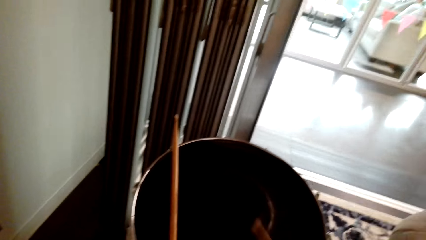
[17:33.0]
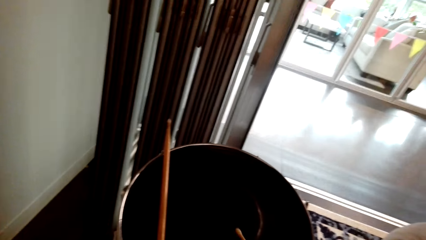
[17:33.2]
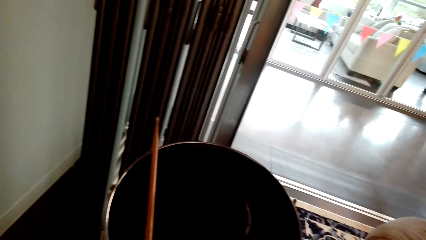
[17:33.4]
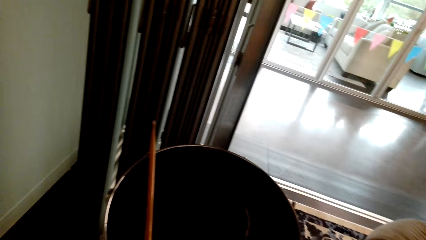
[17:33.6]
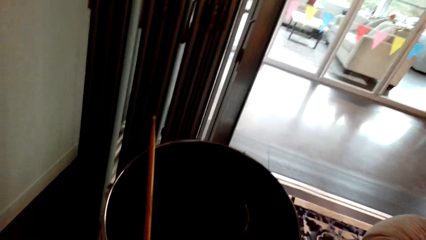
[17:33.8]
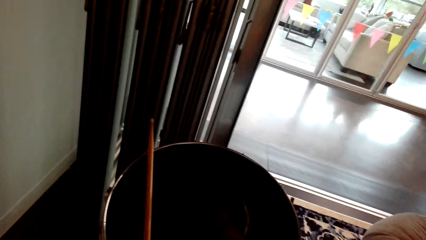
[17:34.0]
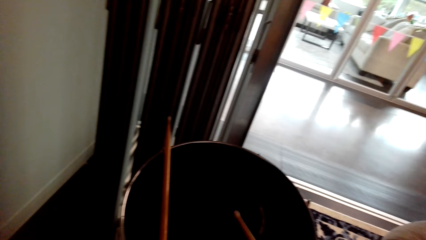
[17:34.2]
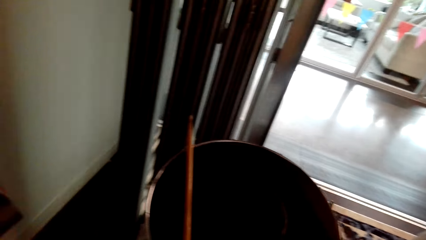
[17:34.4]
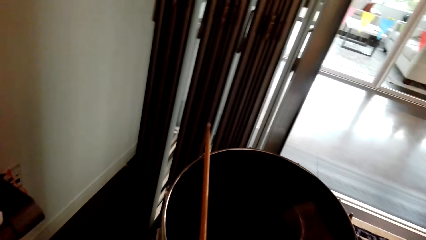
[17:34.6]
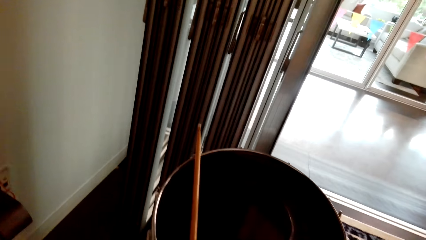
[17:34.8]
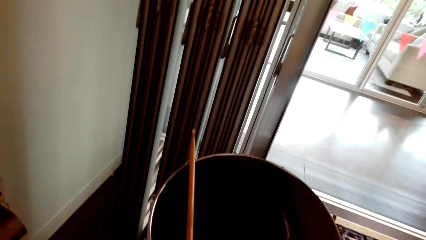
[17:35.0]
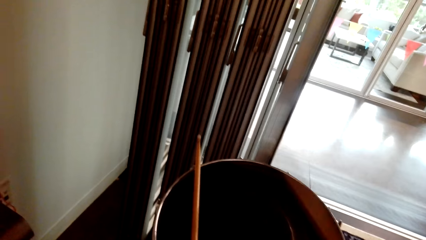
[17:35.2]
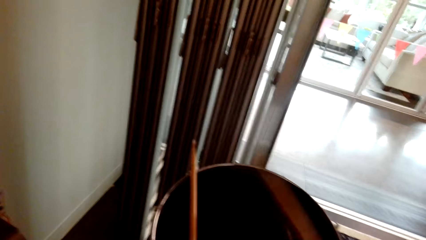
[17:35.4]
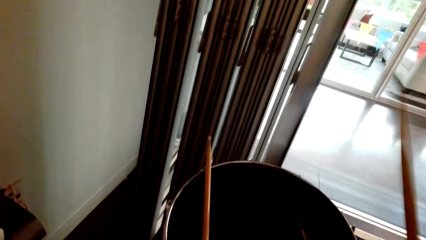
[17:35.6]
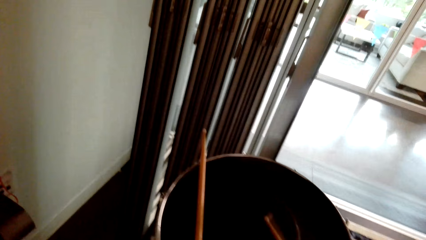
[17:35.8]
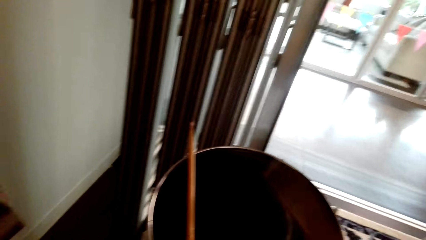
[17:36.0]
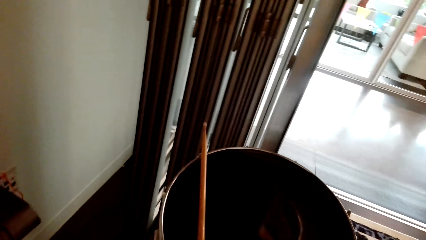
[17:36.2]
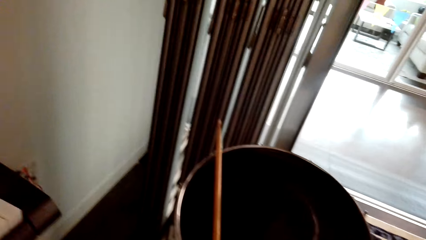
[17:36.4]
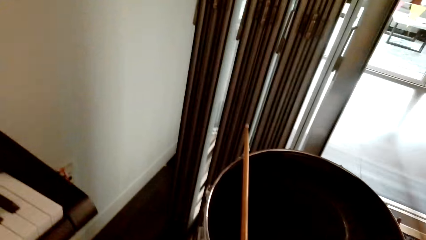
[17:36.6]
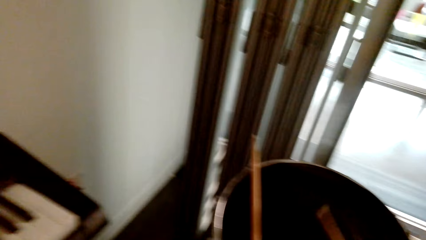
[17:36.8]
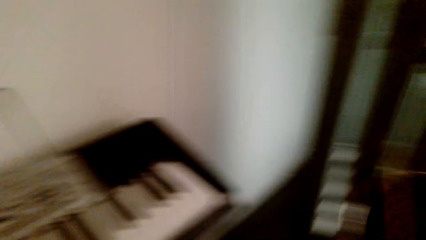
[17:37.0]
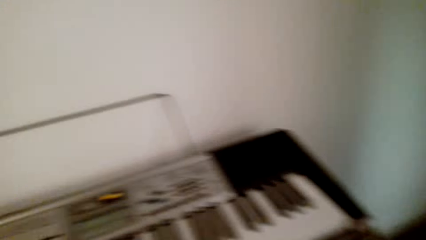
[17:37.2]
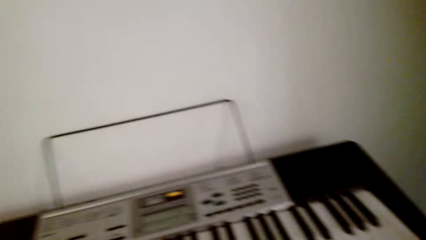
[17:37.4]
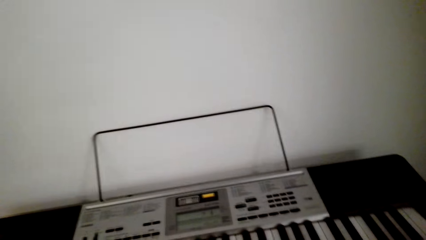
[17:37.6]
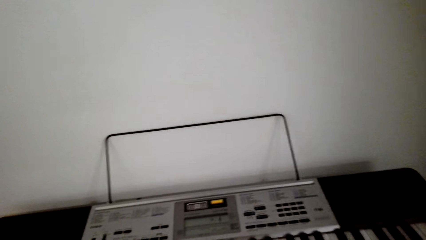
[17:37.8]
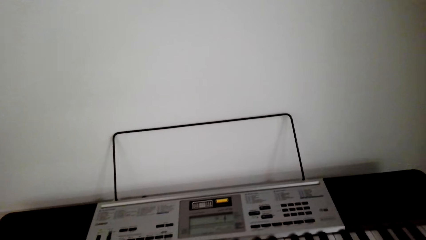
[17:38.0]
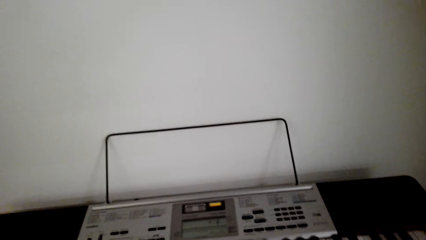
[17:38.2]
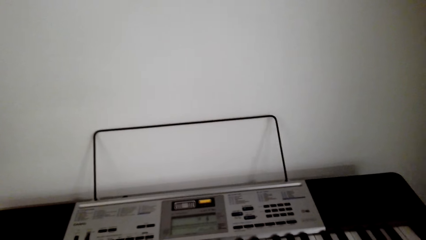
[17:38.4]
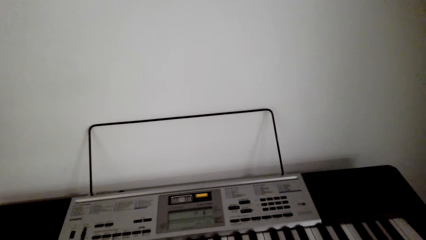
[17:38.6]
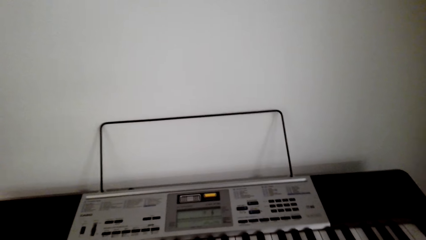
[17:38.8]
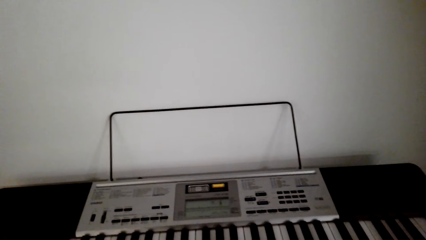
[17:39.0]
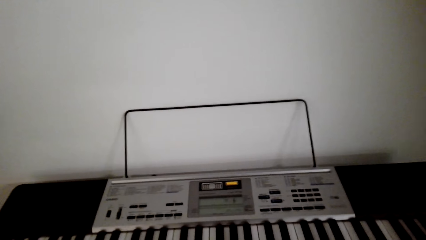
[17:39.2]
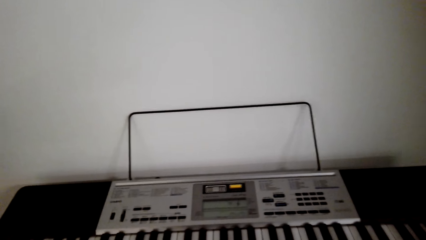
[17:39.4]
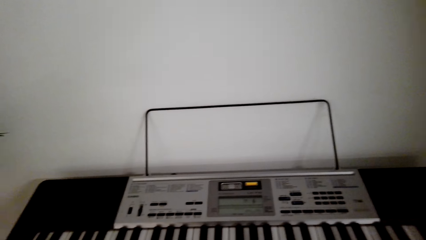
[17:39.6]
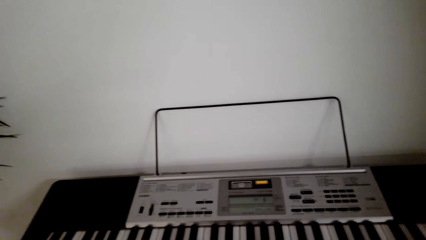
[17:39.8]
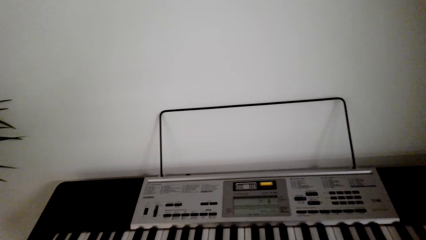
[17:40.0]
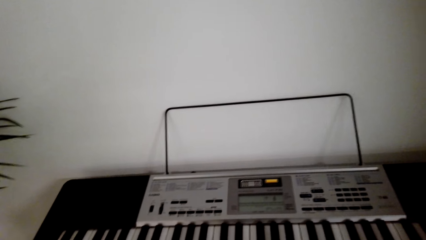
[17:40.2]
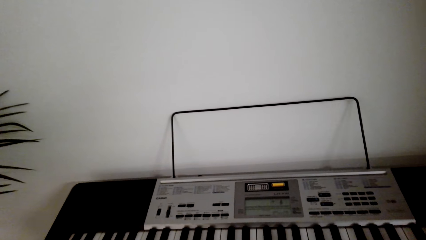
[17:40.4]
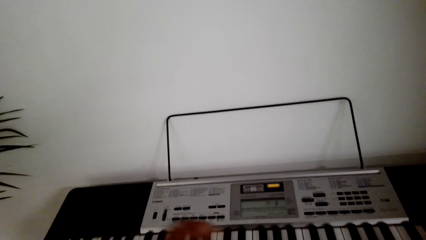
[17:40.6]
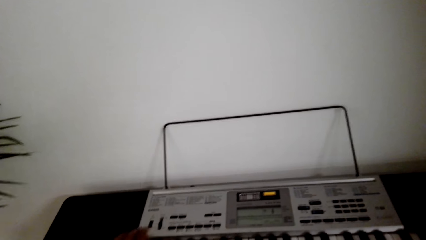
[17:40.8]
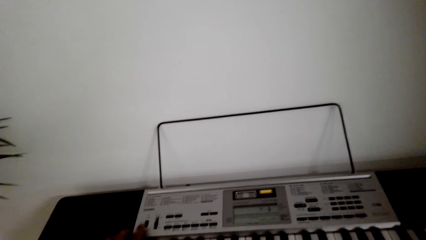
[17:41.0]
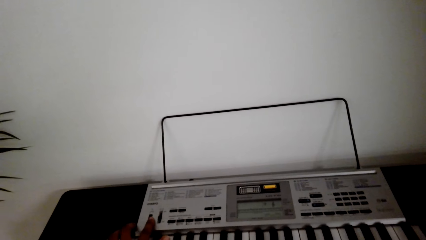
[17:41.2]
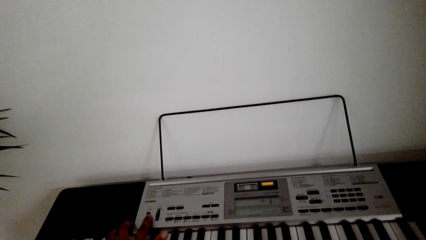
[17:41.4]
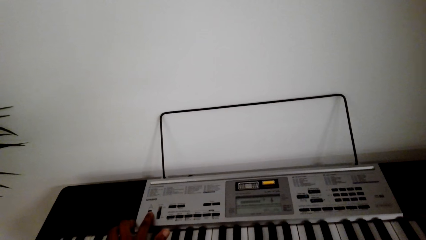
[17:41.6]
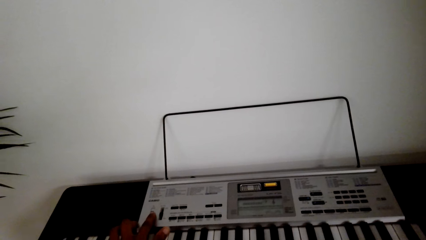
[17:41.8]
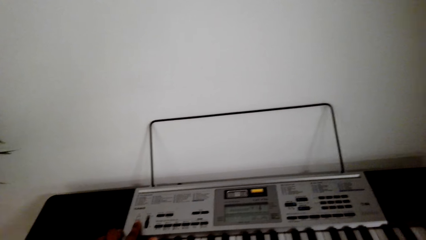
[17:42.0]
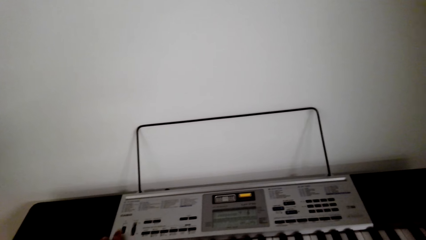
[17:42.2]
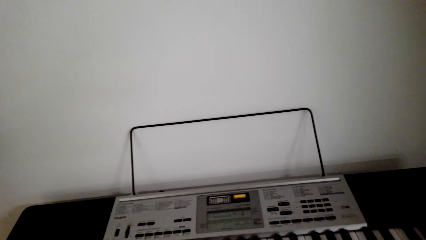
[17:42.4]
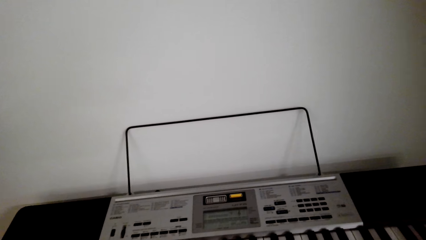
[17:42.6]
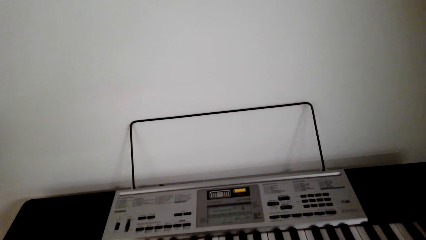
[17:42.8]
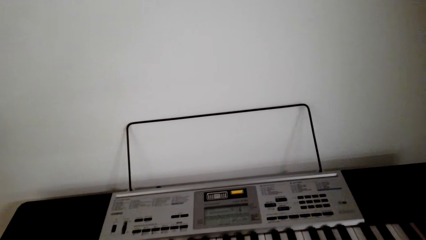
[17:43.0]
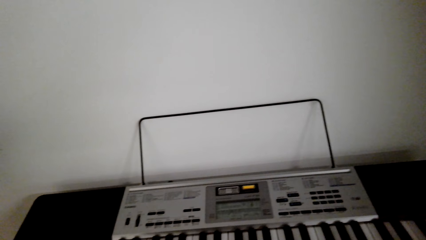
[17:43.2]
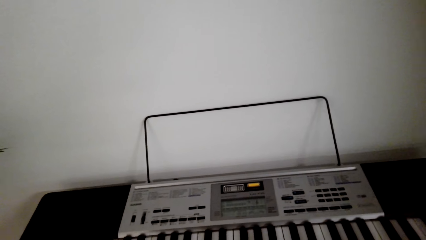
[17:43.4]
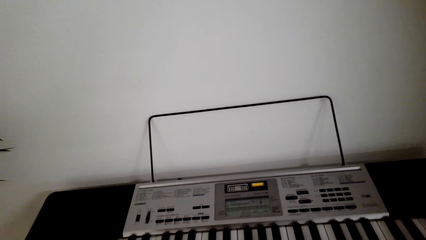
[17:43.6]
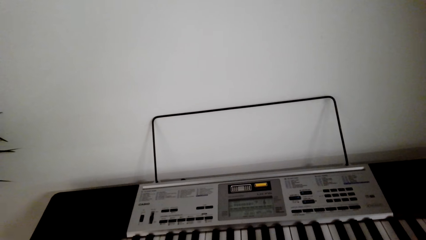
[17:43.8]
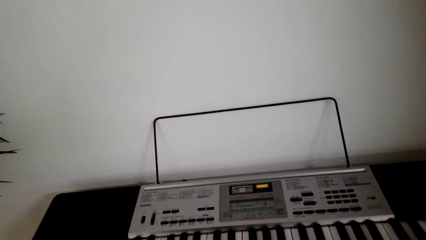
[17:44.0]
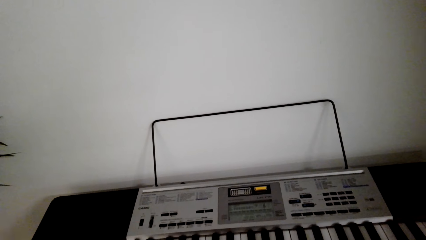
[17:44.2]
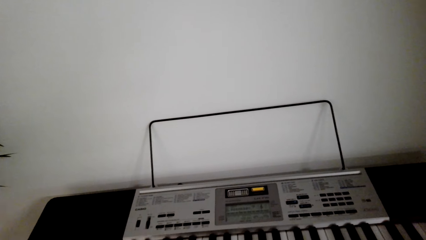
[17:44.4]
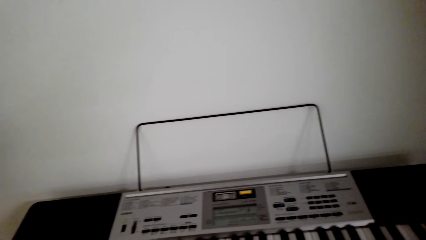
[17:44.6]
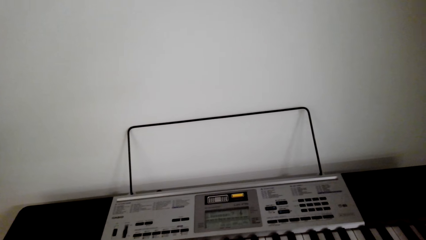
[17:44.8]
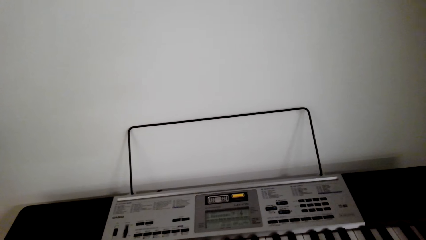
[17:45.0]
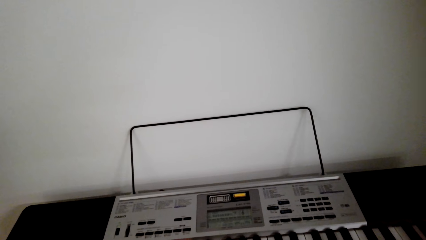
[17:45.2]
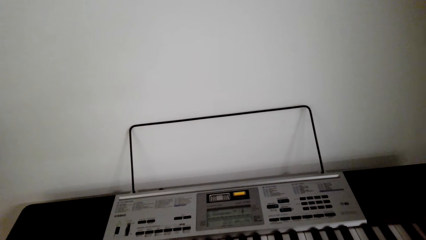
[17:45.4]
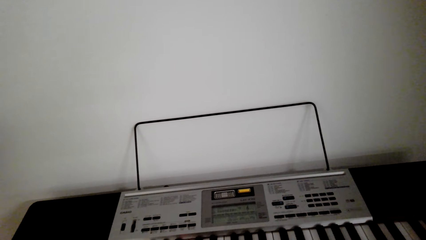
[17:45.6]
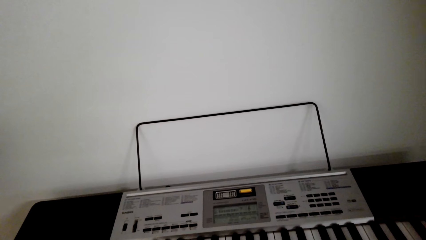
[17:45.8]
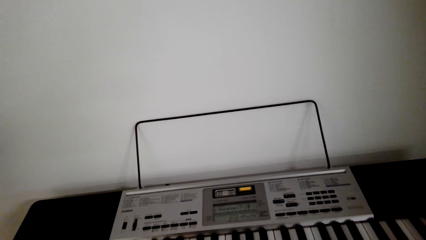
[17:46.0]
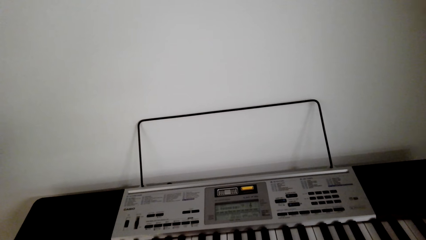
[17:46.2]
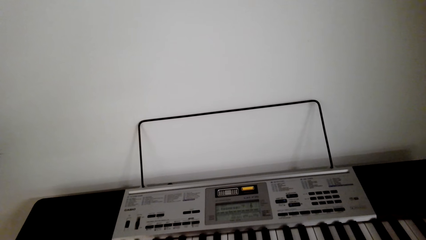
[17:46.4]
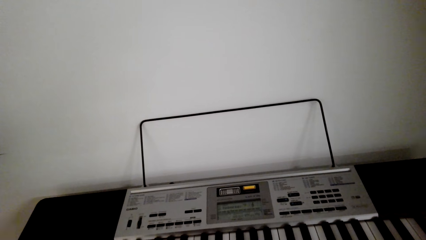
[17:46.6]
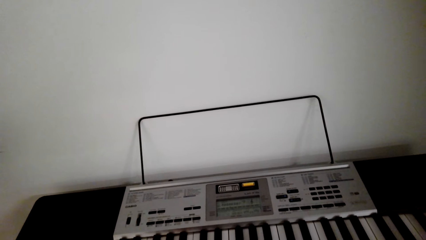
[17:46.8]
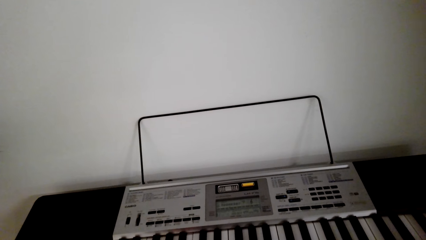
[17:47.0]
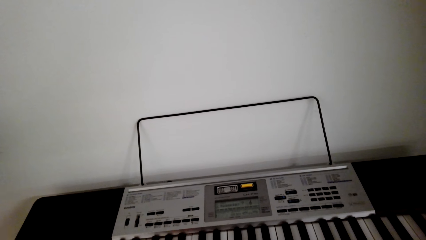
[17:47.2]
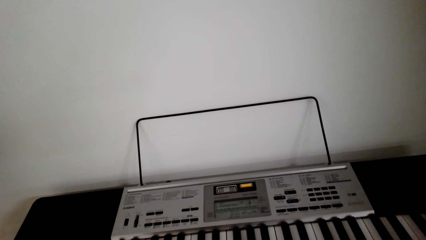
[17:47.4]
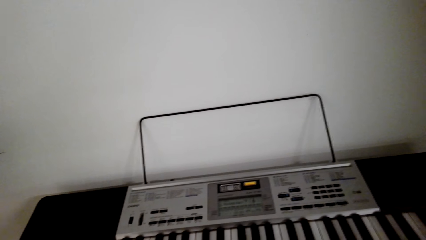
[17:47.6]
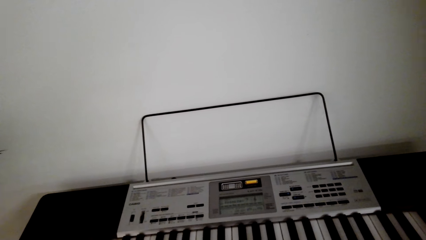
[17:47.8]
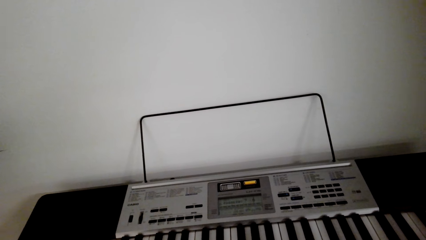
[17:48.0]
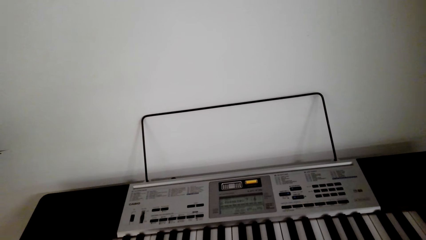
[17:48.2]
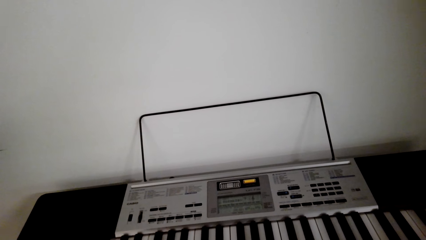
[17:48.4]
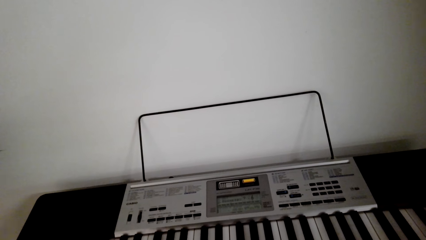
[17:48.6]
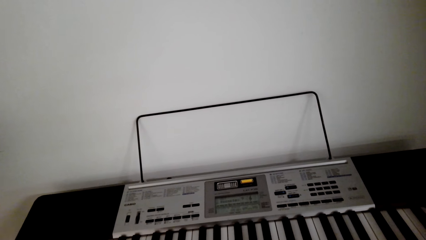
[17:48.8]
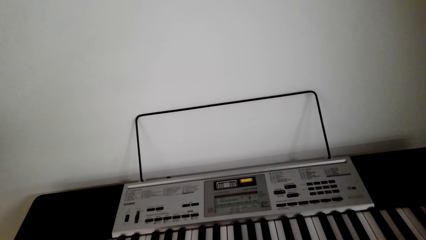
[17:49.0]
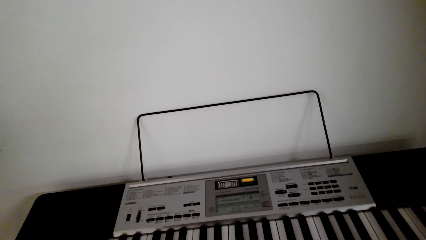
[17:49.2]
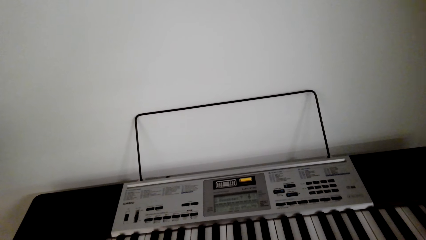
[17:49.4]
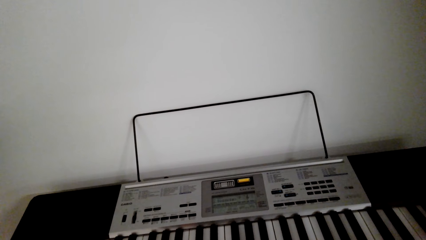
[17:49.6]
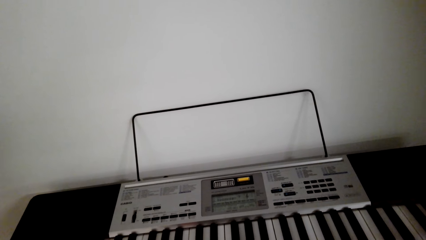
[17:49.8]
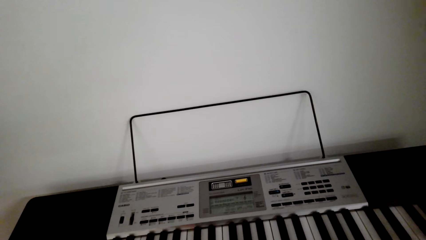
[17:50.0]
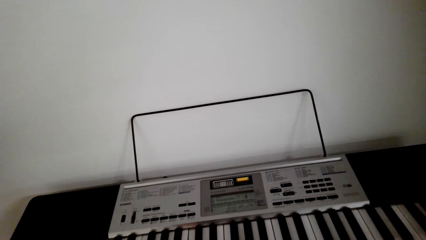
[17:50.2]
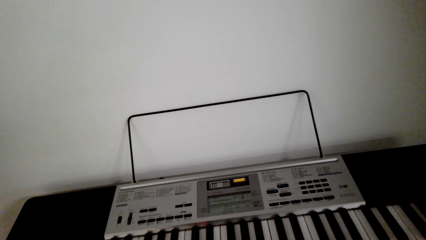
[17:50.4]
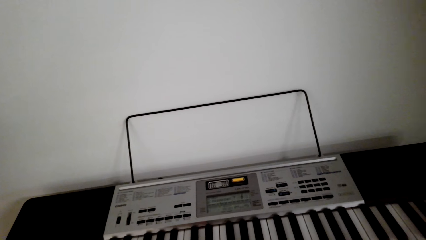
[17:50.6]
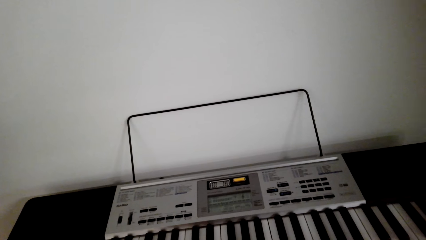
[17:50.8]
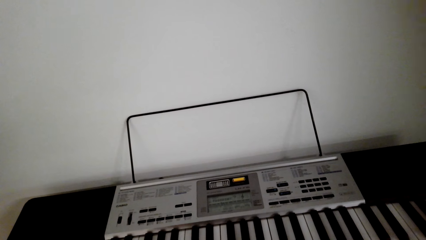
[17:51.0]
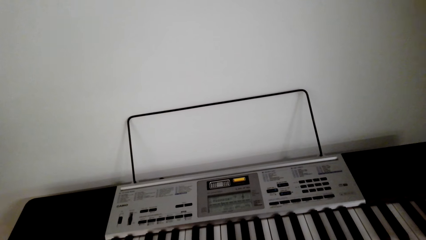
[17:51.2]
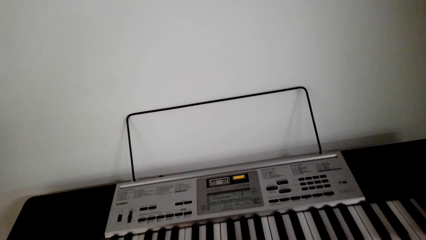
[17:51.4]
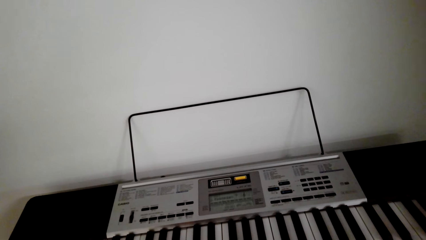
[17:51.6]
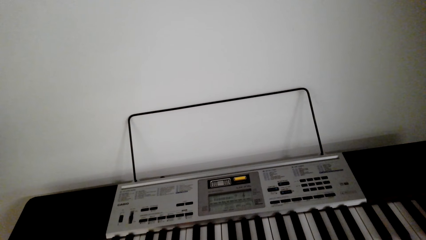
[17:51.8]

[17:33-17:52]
The camera wearer plays a keyboard. They press a piano.
